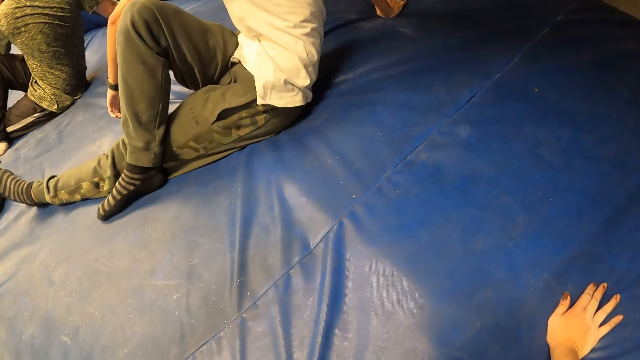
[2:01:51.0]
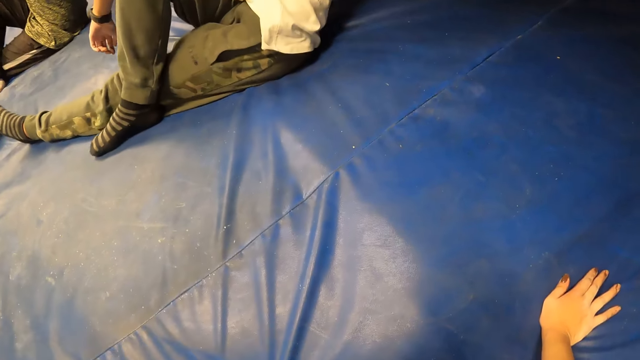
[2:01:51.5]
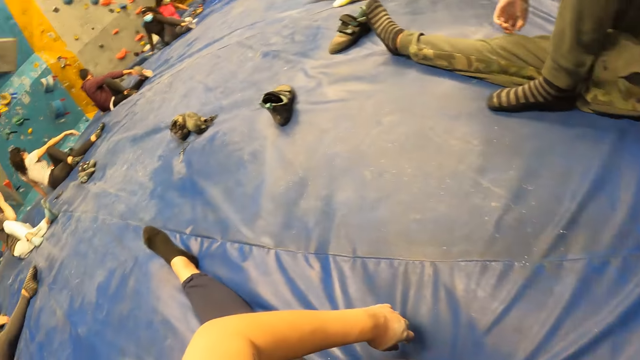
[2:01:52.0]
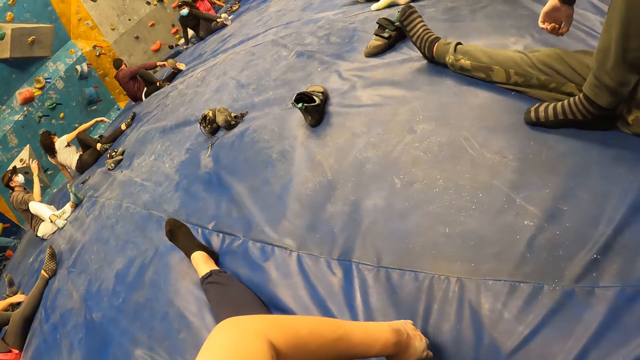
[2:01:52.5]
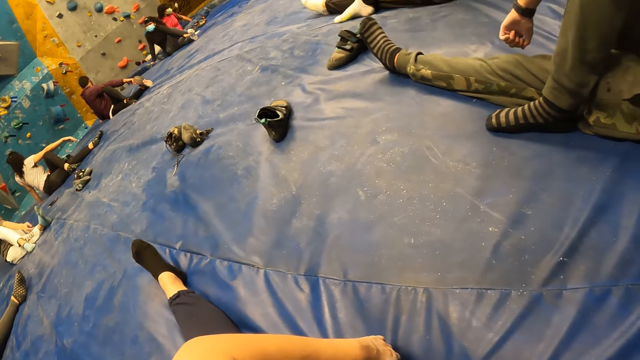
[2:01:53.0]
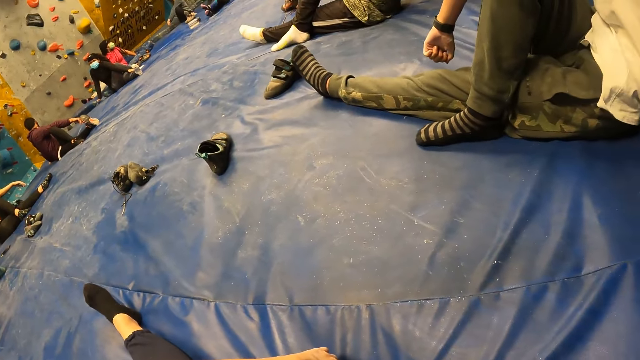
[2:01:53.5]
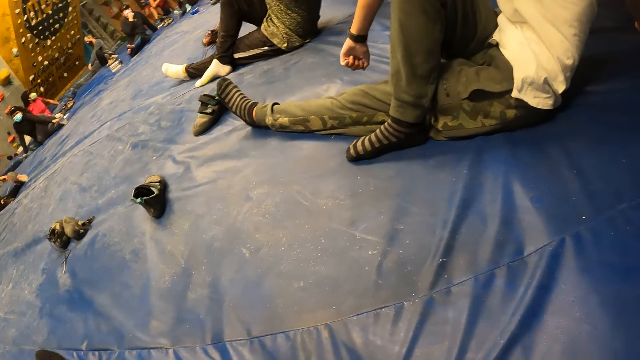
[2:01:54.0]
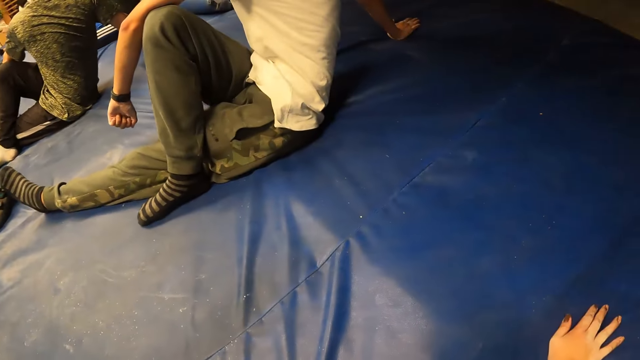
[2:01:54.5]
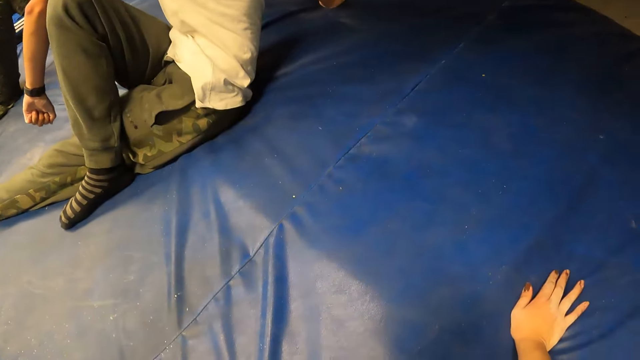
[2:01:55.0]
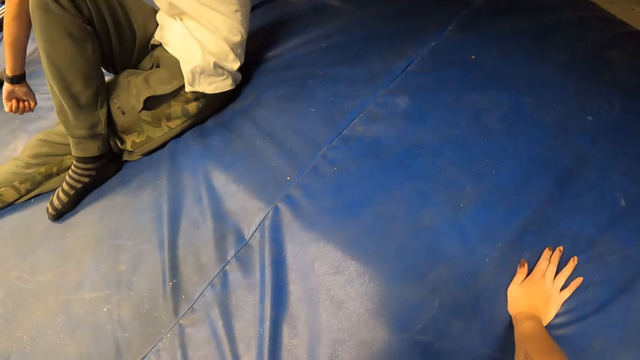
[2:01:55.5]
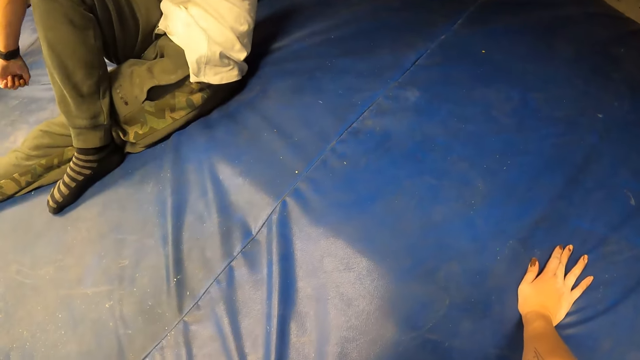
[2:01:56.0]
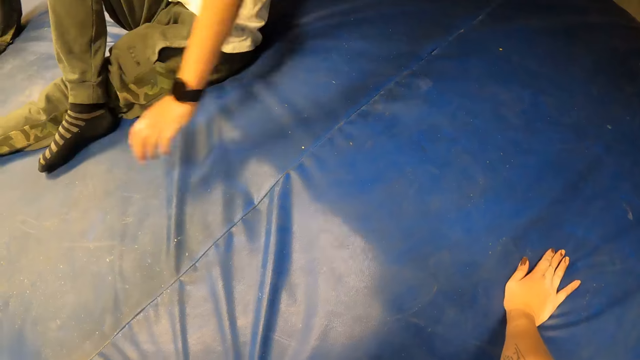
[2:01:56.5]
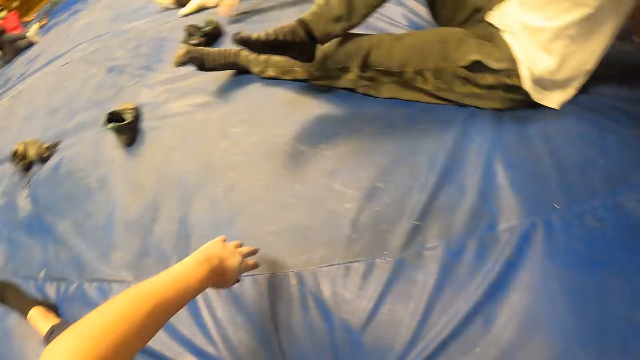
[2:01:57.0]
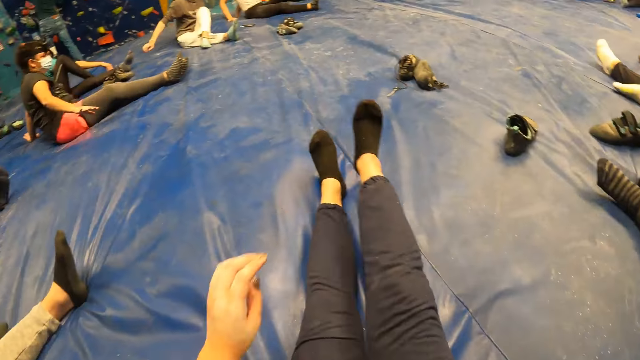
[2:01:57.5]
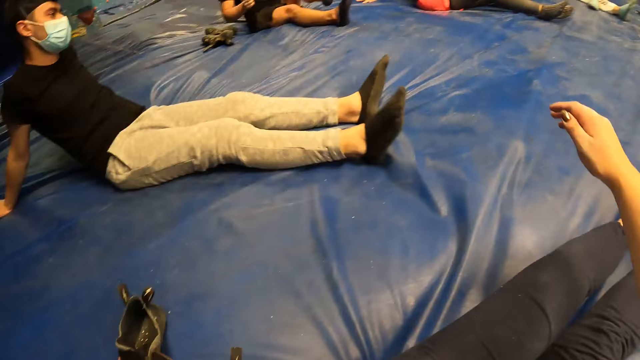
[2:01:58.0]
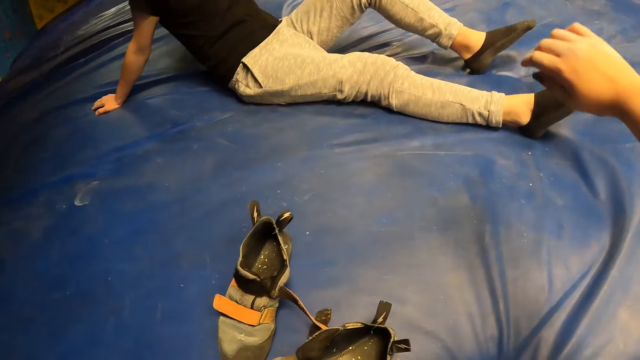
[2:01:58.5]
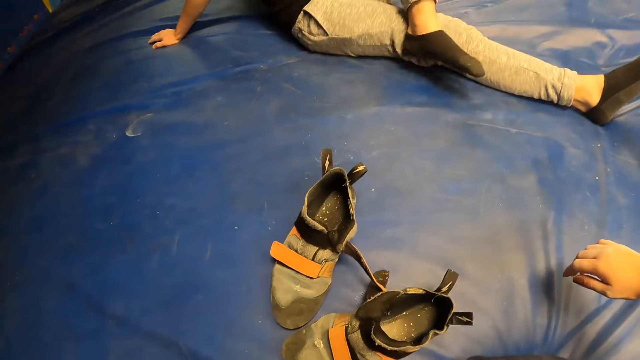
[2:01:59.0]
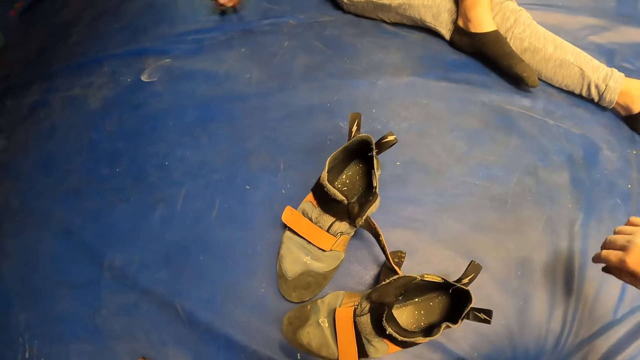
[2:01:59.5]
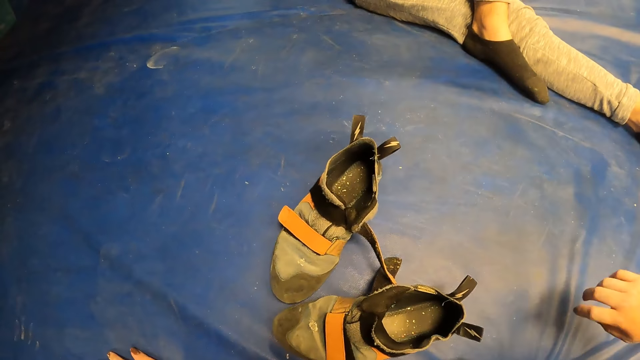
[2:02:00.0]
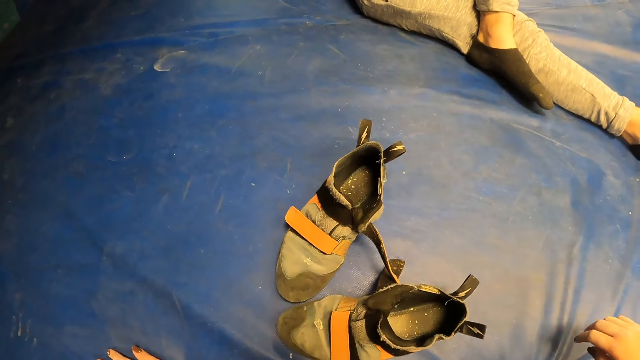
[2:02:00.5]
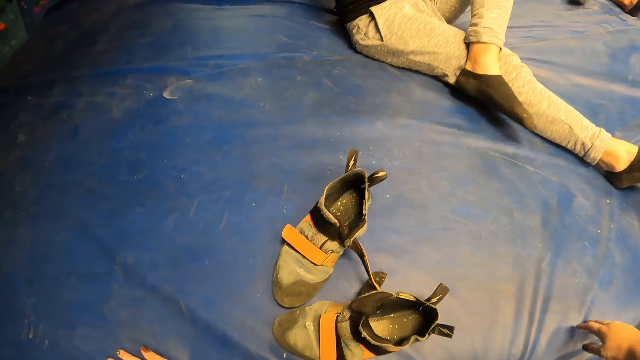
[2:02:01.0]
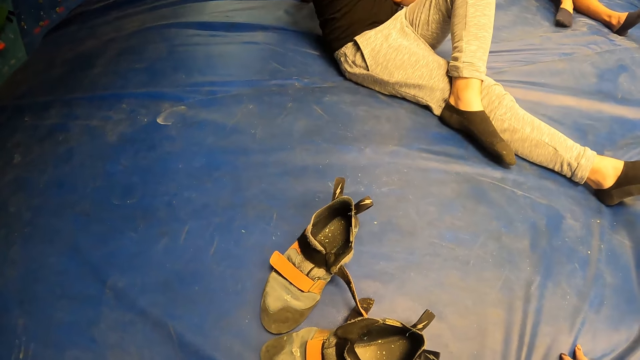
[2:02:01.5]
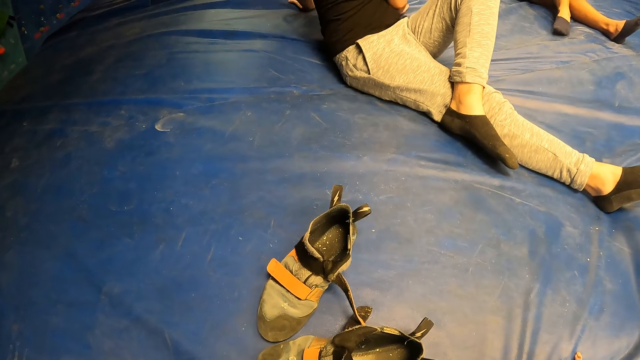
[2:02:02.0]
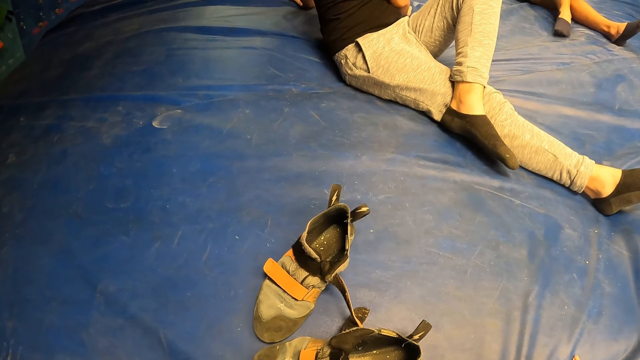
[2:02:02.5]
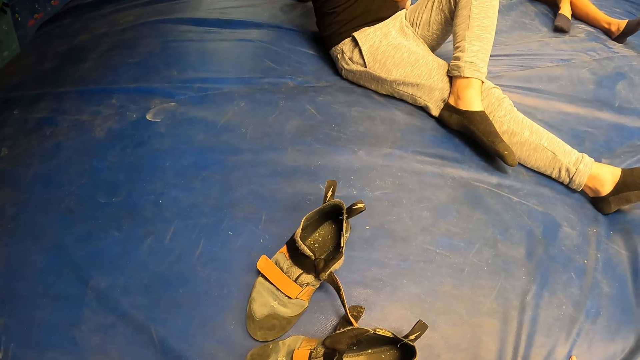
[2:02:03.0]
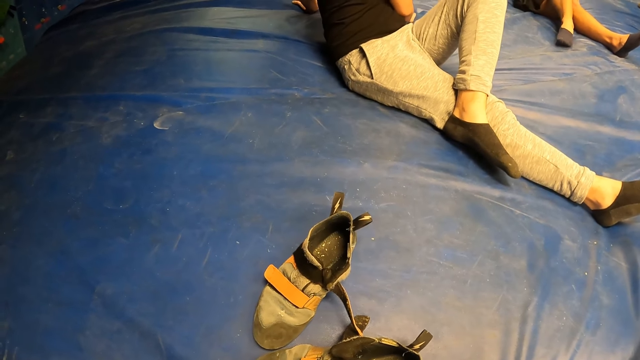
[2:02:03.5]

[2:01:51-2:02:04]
A man adjusts his hand. Another man adjusts his hand. The camera wearer adjusts their hands. A third man adjusts his leg. The camera wearer looks towards the shoes.

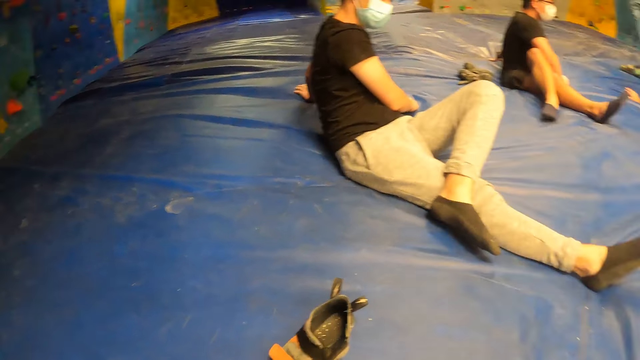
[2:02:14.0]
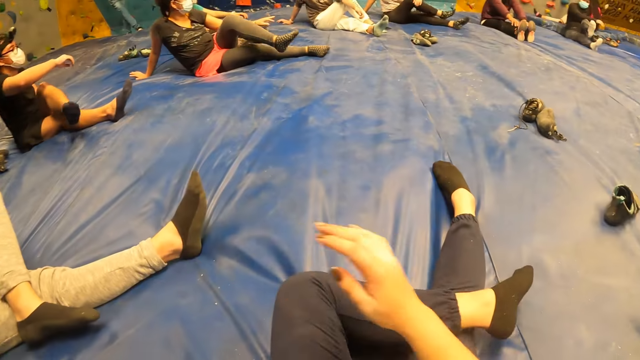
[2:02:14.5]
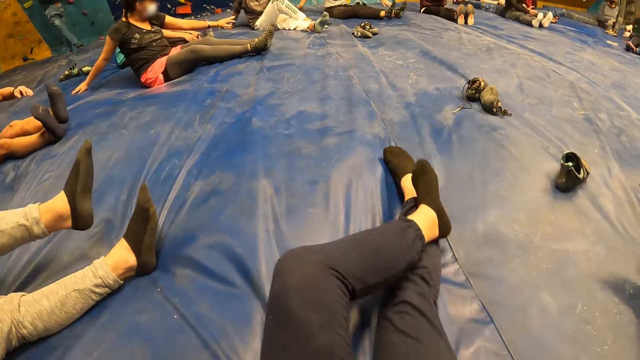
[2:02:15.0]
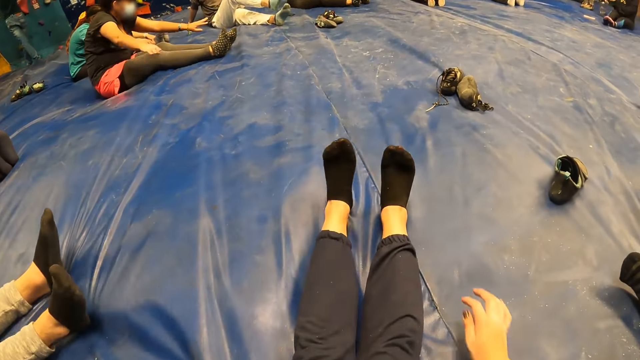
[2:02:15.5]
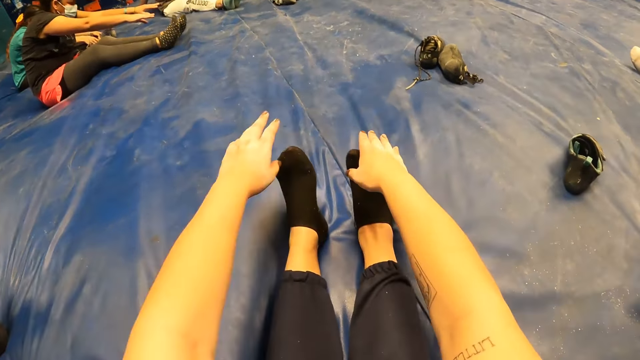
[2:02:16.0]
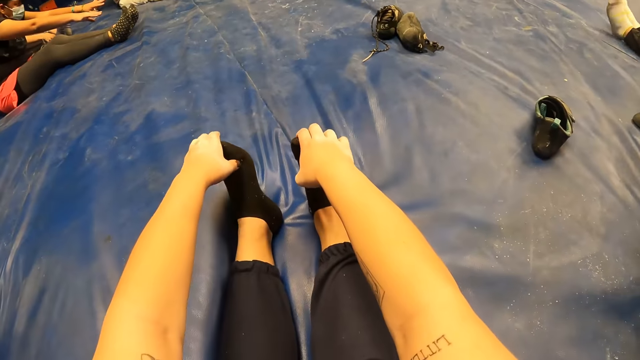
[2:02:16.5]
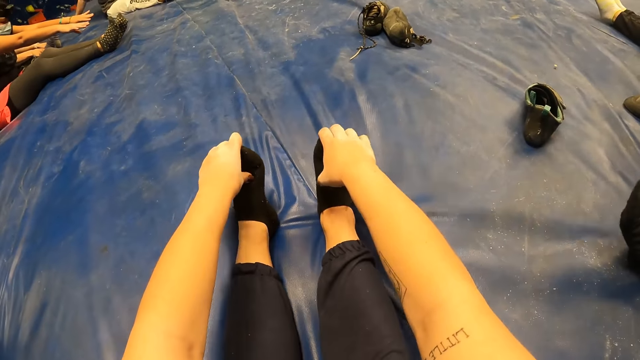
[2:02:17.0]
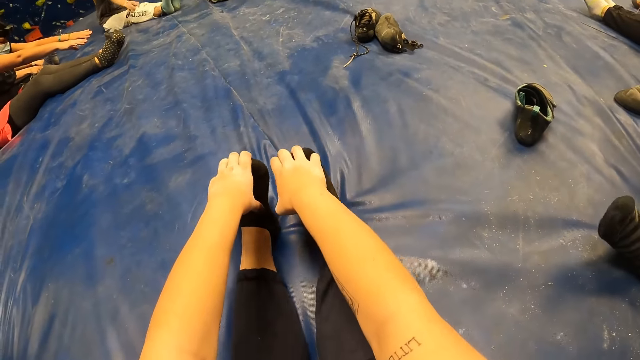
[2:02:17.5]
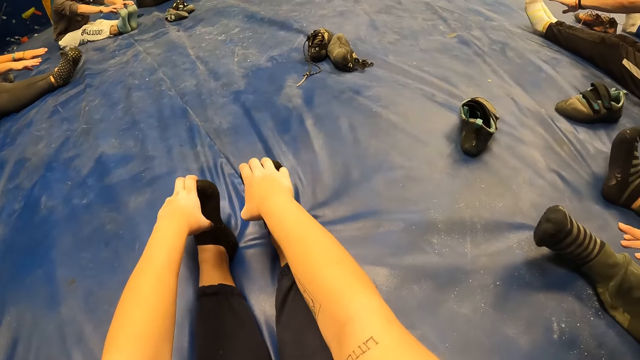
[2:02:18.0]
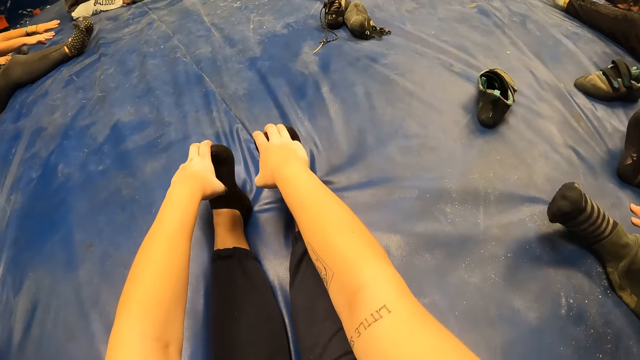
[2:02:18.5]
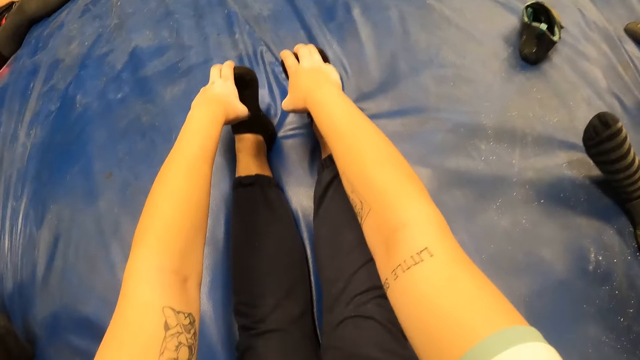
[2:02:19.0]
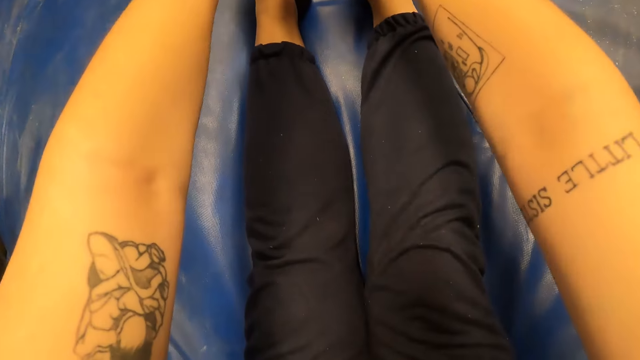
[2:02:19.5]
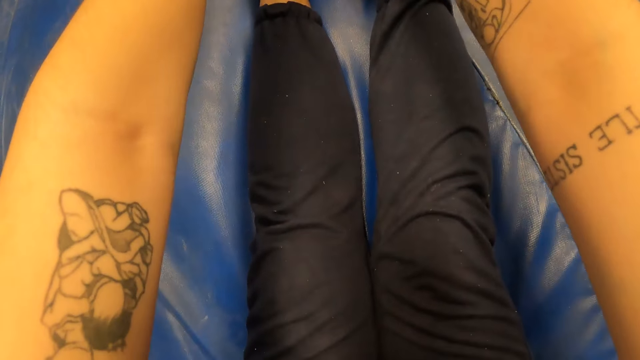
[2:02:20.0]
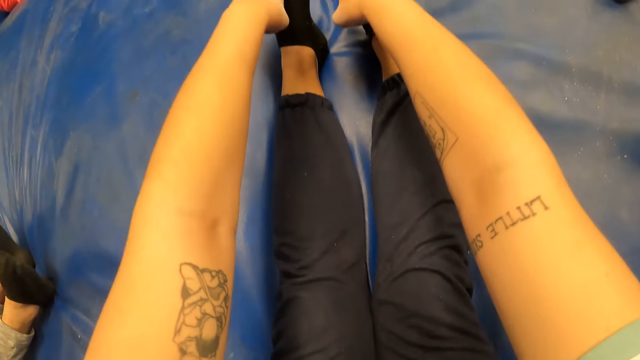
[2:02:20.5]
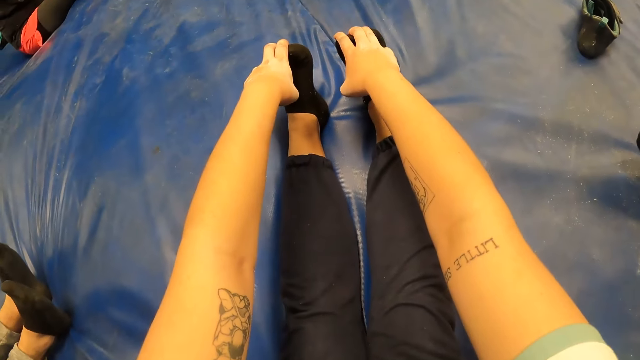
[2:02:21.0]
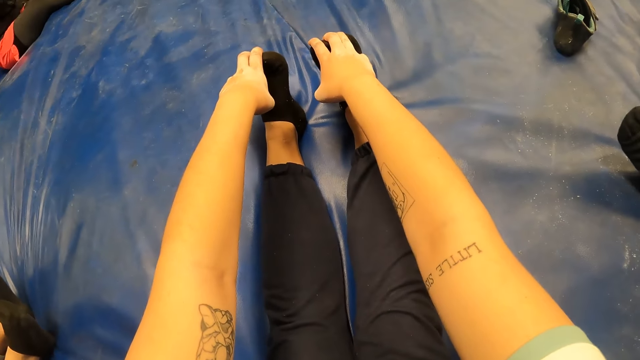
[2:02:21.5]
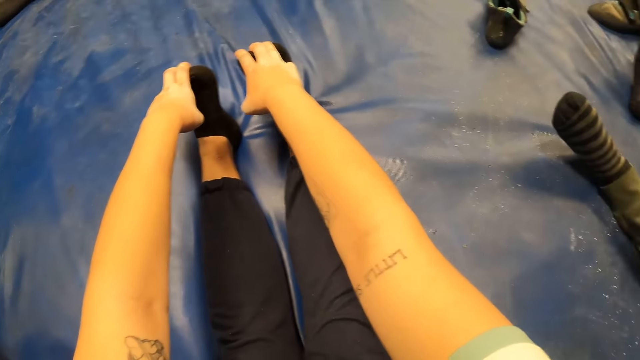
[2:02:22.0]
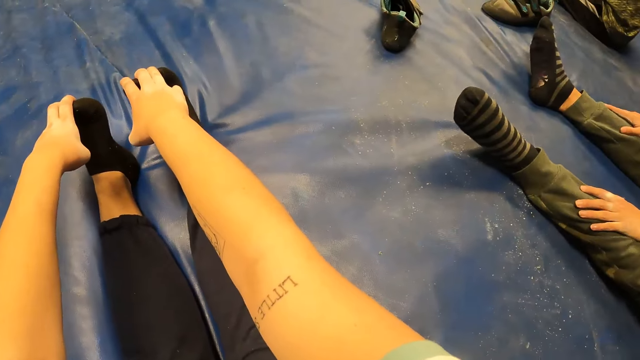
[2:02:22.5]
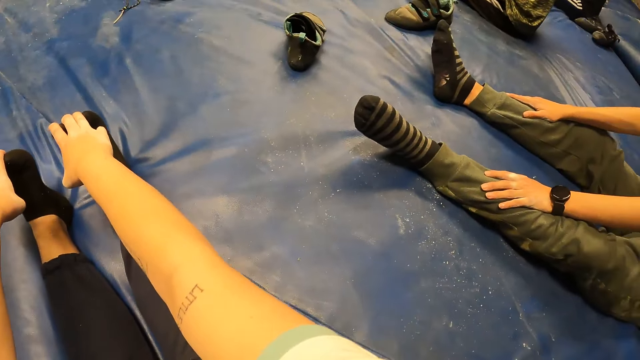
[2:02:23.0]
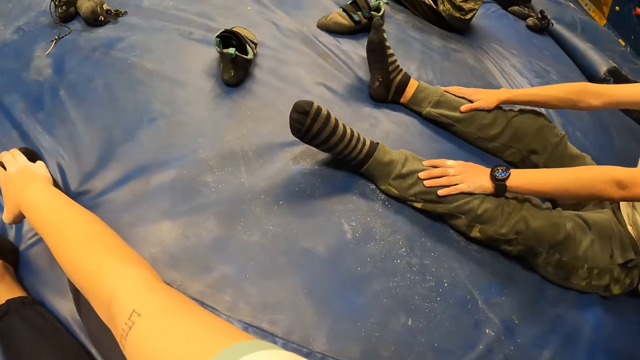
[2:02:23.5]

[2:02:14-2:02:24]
Several persons adjust their legs. The camera wearer adjusts their legs. The persons stretch their hands. The camera wearer touches the feet.
